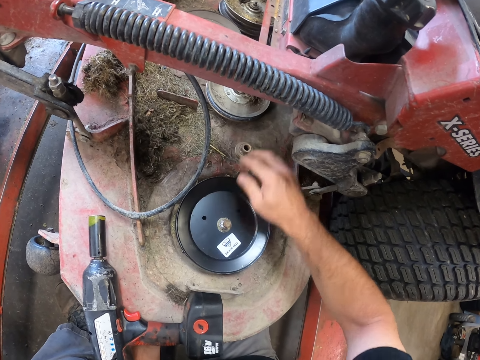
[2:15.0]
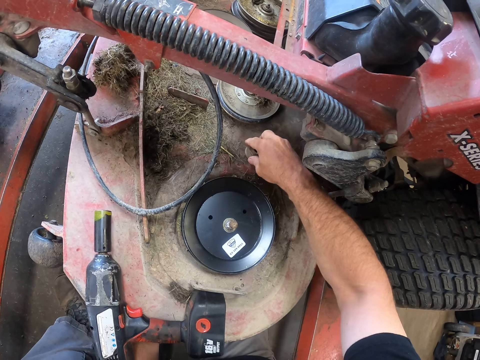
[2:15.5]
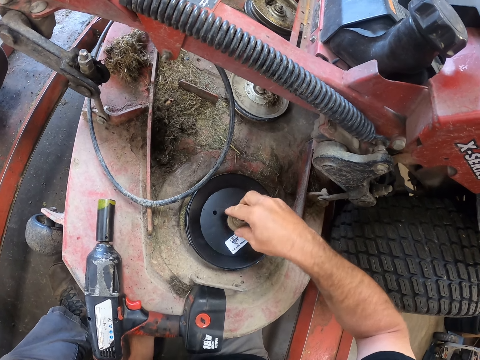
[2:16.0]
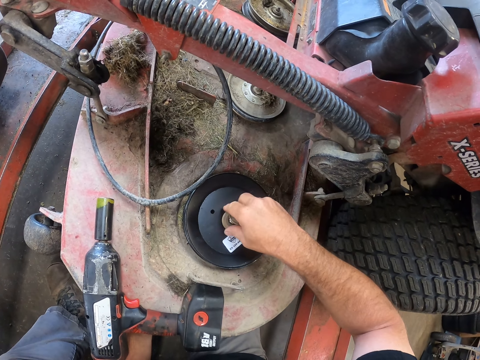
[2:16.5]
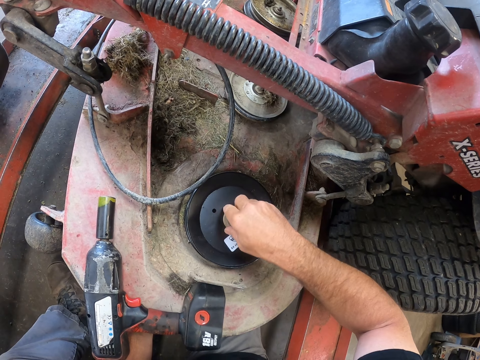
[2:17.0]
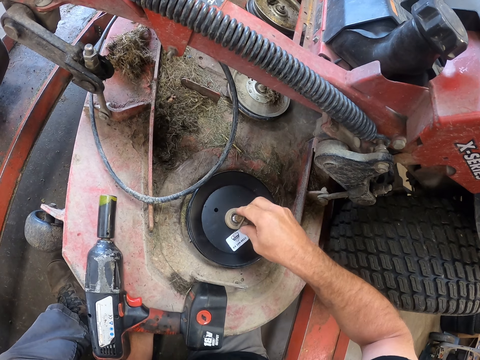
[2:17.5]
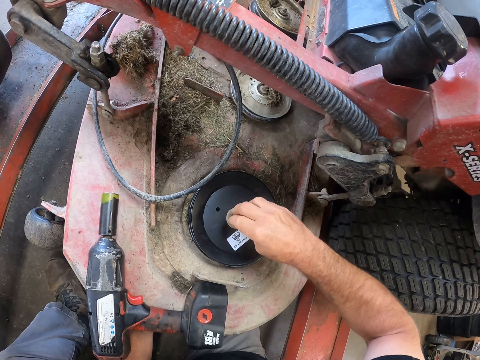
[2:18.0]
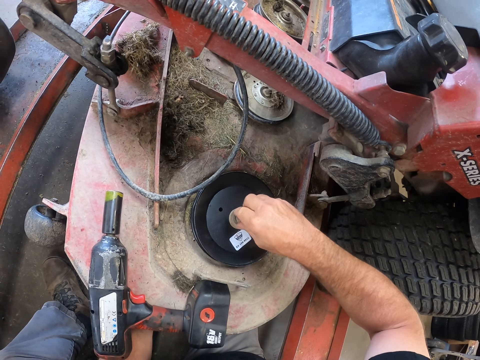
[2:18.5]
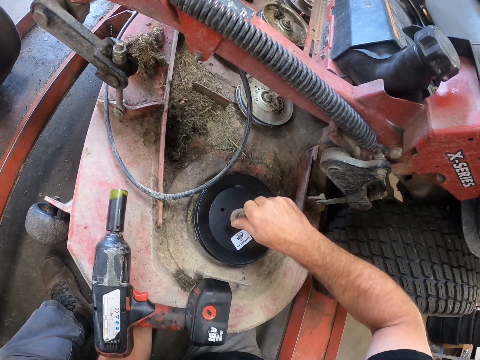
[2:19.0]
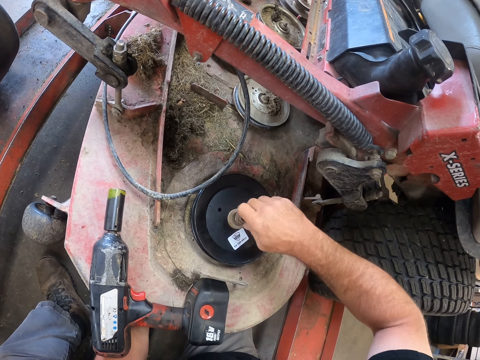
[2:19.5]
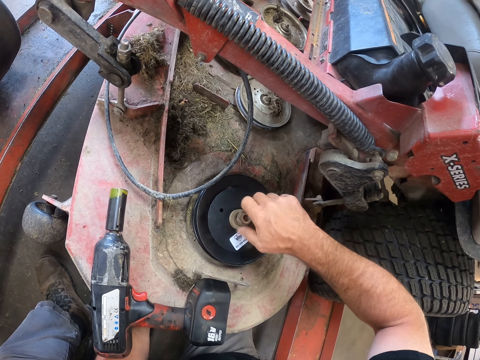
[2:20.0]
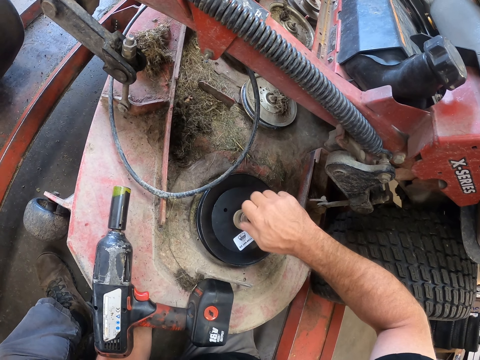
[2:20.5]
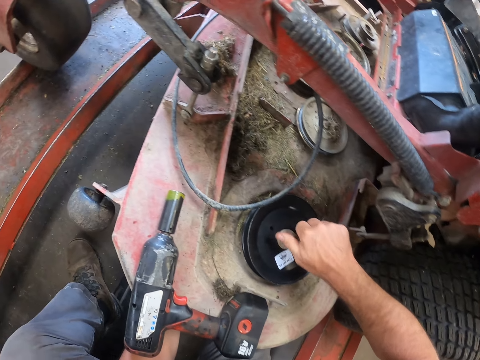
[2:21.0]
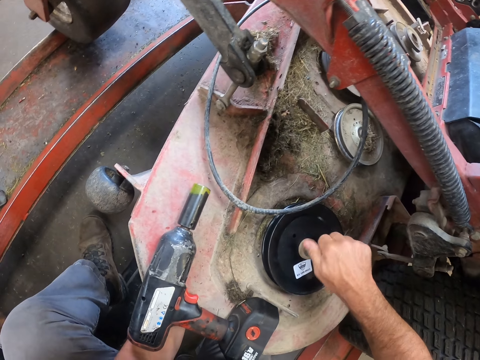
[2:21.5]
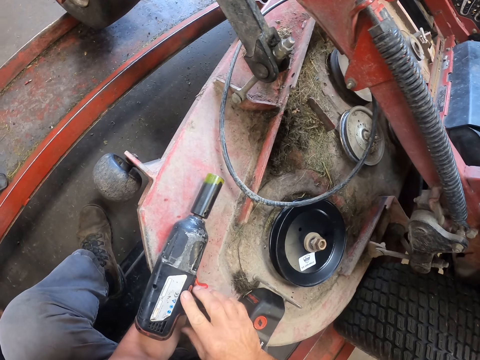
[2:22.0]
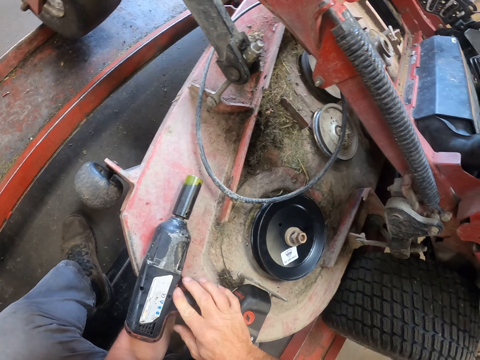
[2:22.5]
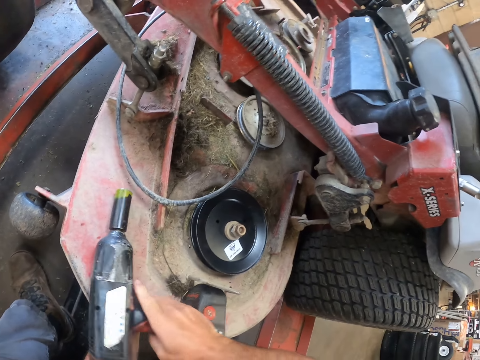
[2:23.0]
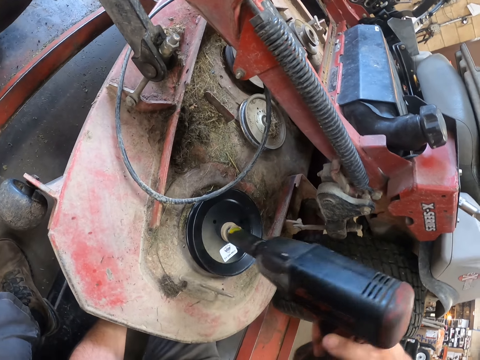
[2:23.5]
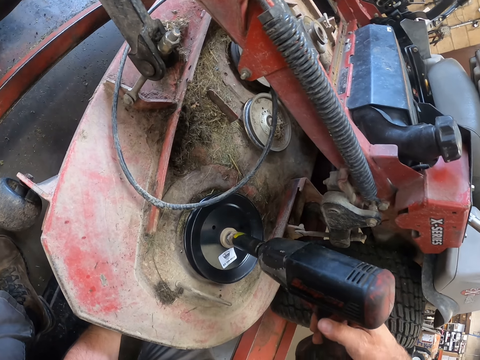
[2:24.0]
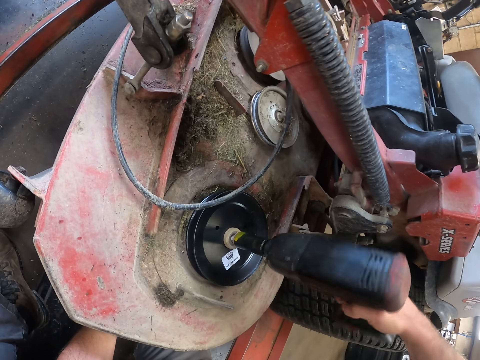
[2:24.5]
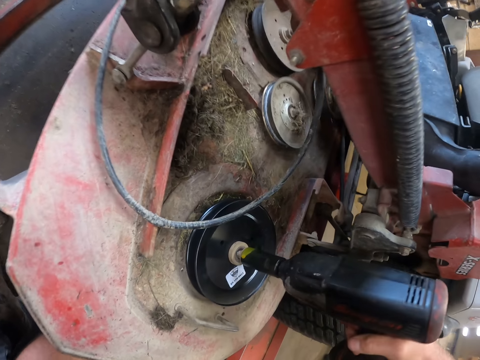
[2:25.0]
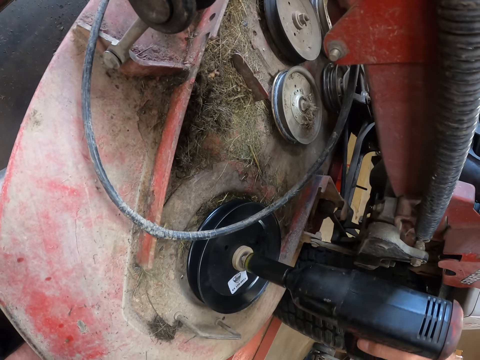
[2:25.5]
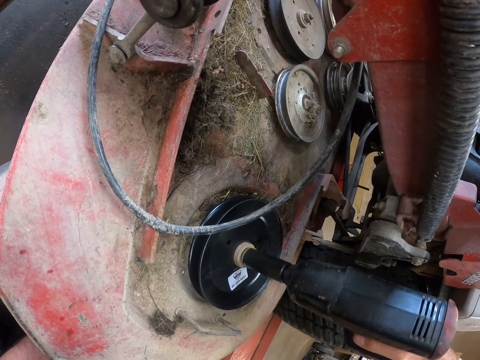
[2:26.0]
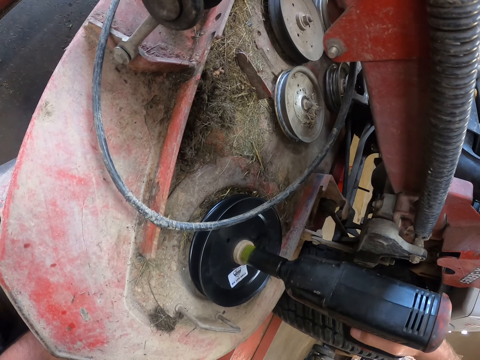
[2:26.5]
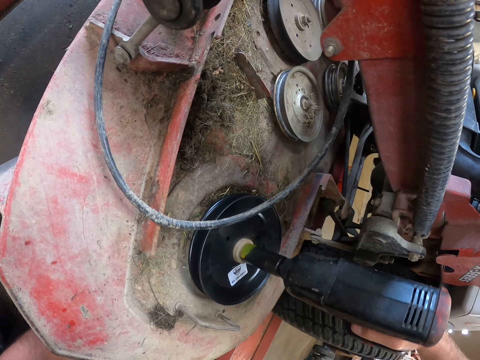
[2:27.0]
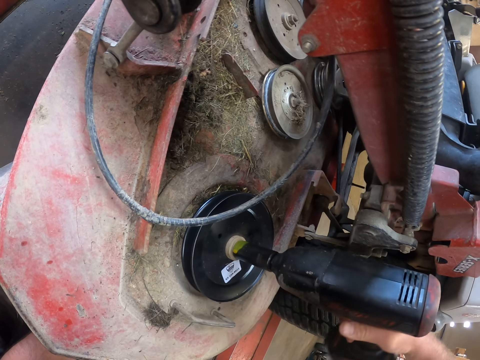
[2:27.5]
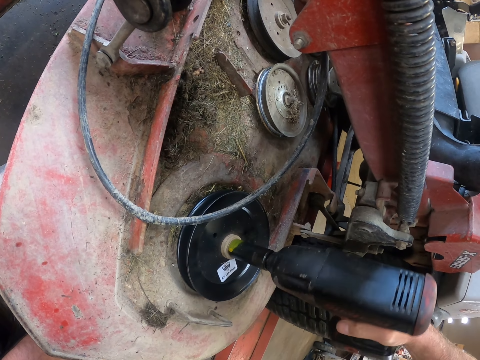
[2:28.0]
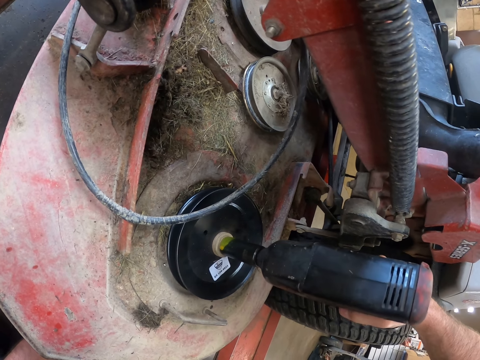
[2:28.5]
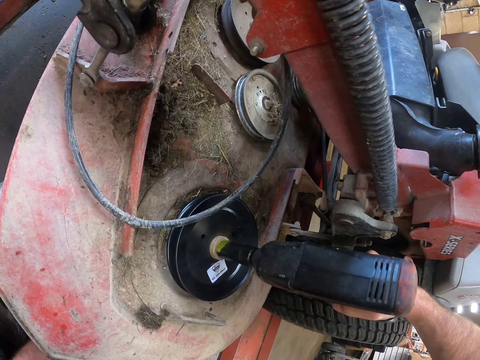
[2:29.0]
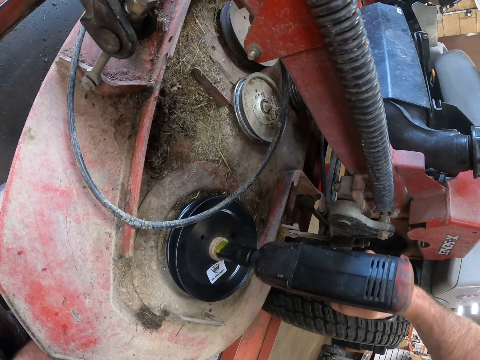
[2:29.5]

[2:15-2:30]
The camera wearer fixes the rotor nut on the rotor plate. They tighten the nut. They pick up the impact wrench. They screw the rotor nut with the power drill.

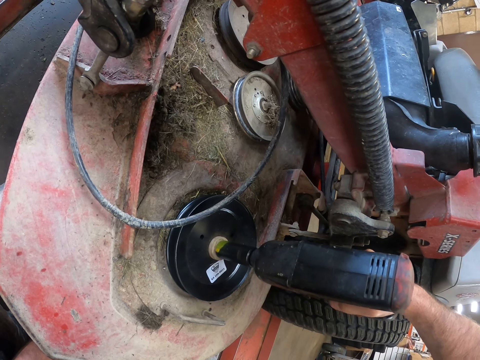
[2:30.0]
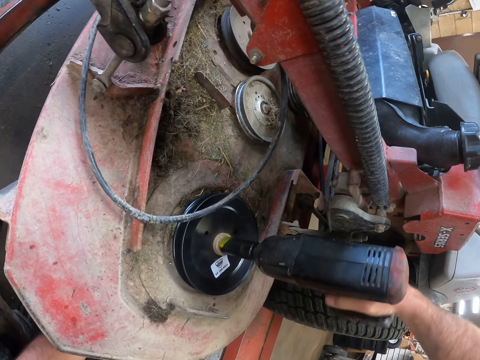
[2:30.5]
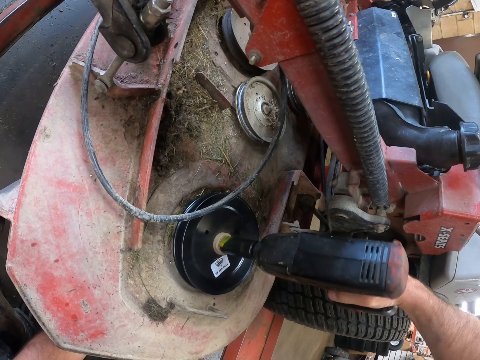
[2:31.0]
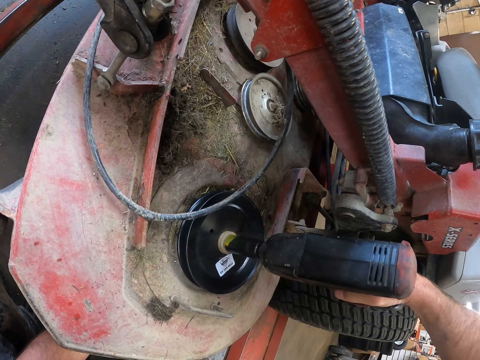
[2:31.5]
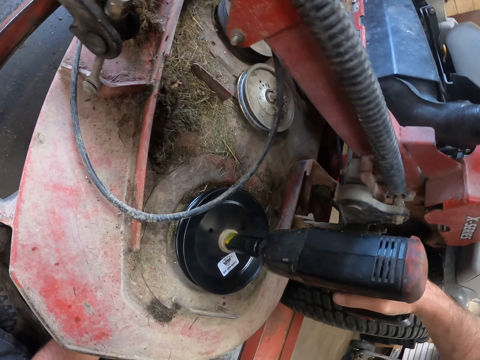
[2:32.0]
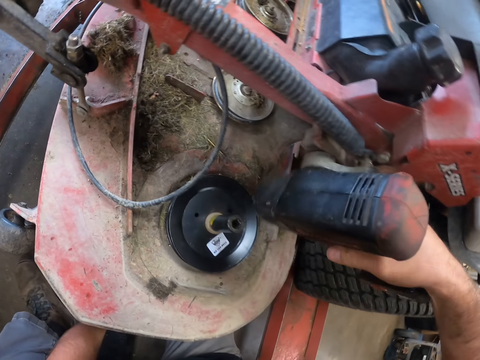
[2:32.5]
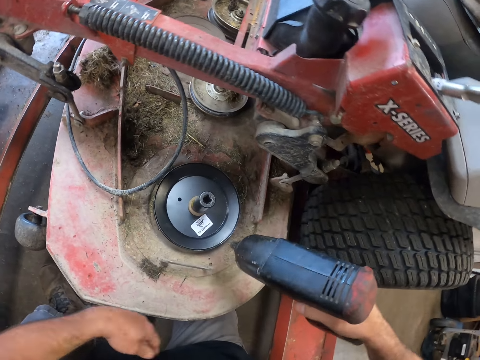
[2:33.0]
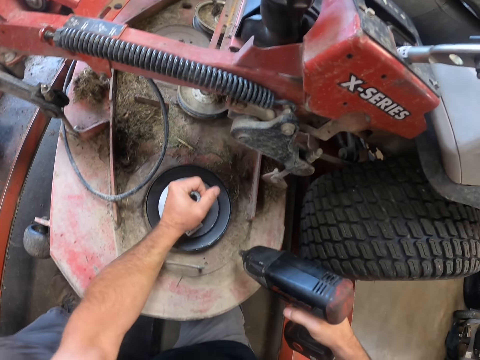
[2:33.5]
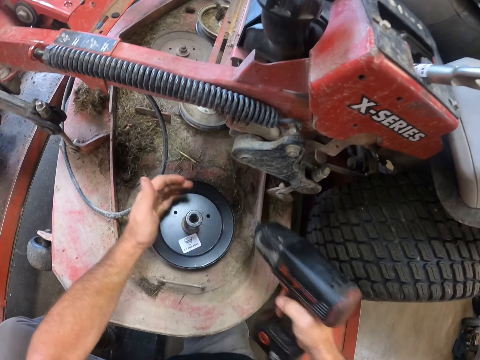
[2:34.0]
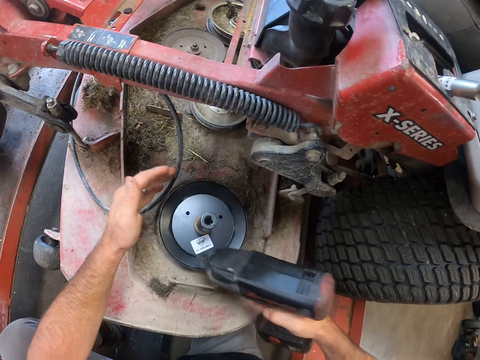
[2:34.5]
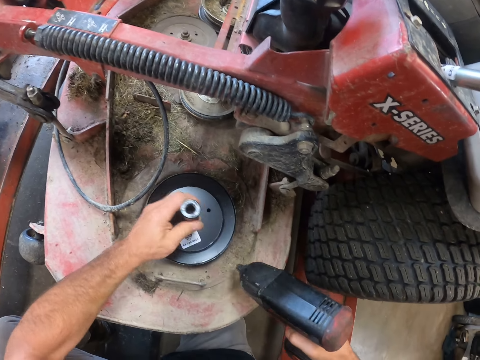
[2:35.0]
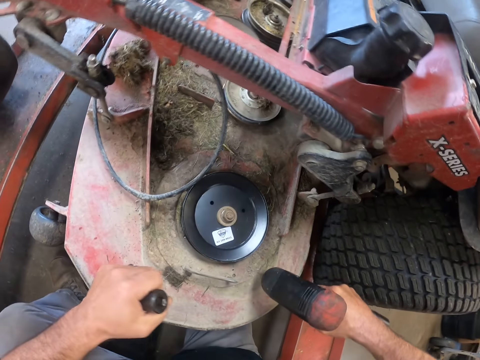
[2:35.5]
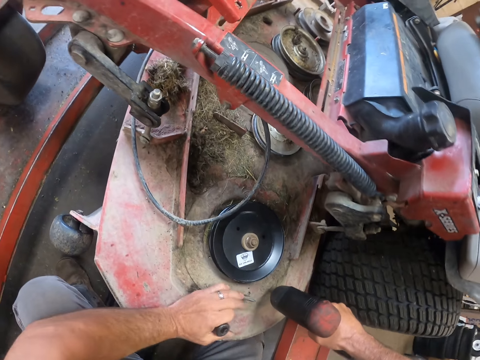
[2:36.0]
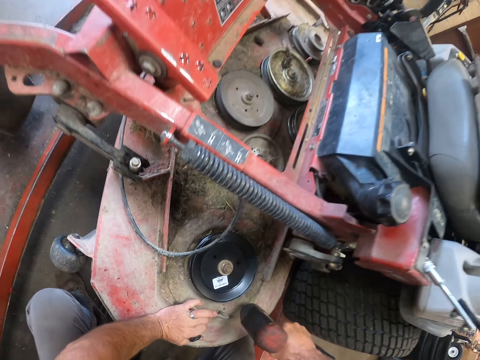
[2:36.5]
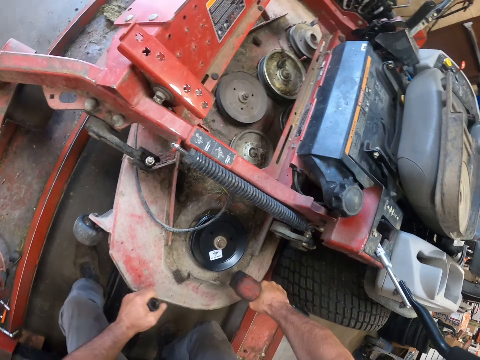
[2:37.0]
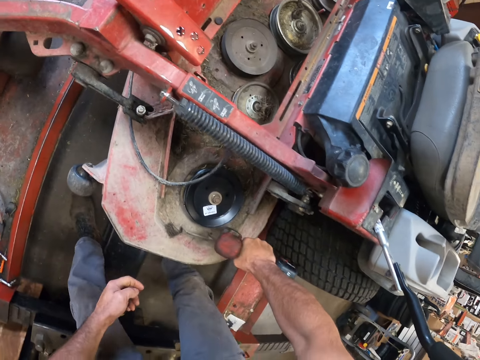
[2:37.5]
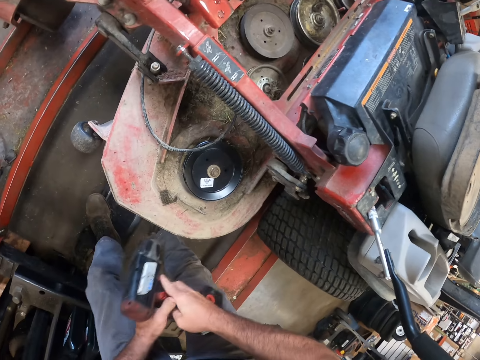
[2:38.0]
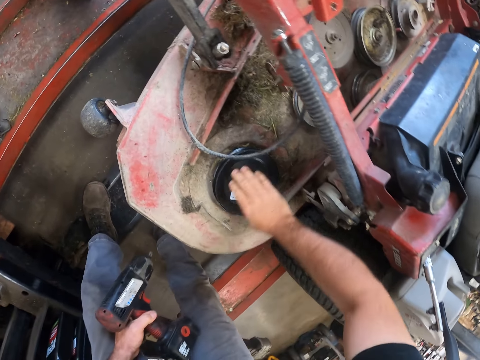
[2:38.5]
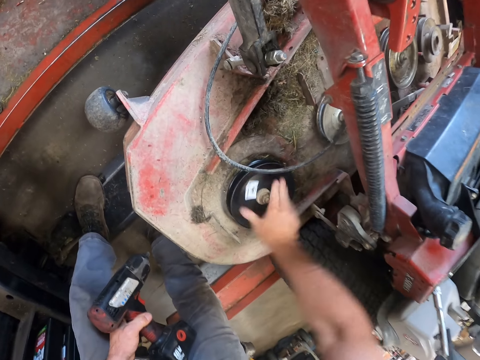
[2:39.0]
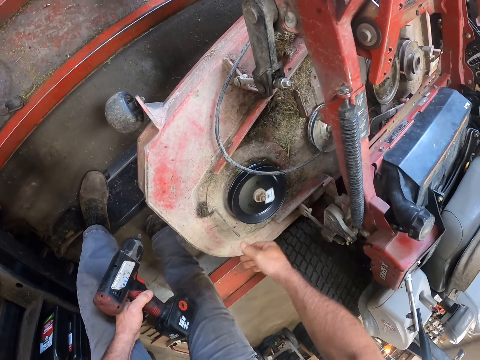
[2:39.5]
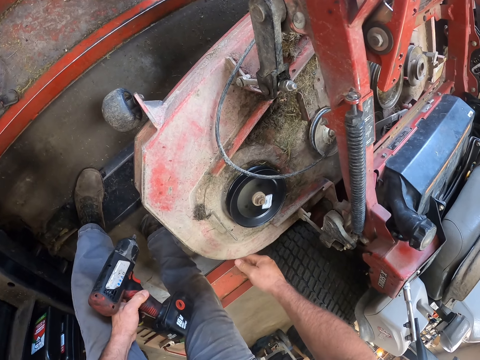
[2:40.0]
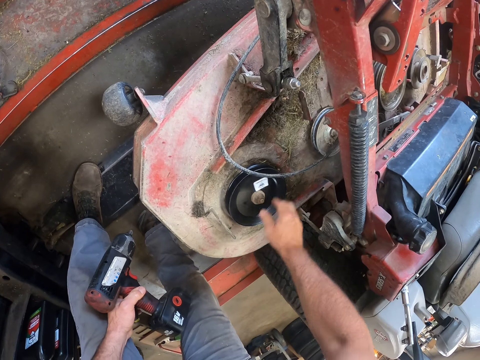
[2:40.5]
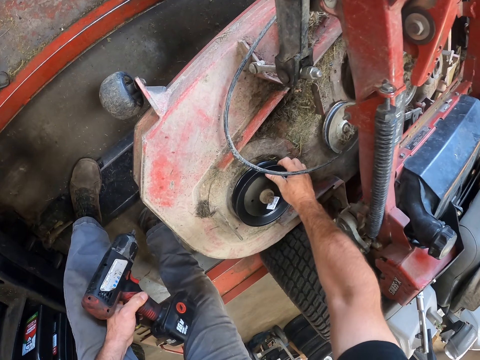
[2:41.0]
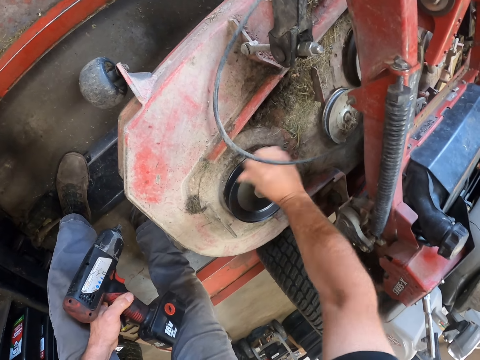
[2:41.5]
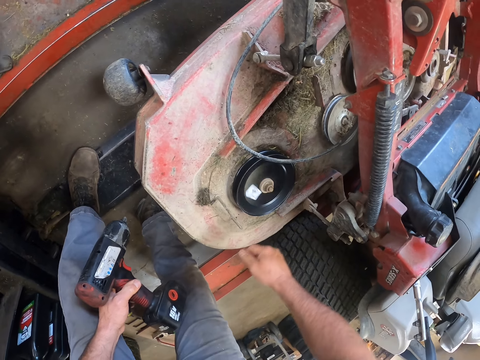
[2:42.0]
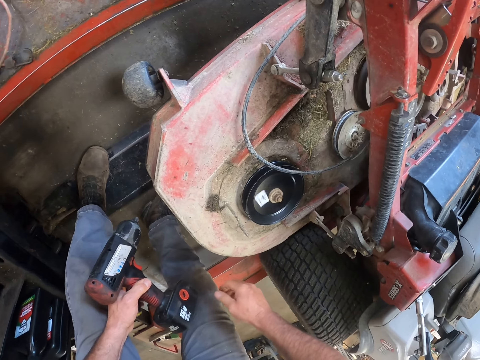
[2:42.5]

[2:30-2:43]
The camera wearer removes the plug spanner from the rotor plate. He hits the impact wrench chuck and removes the impact wrench chuck. He tightens the pulley. He rotates the rotor plate of the mower with his hand.
